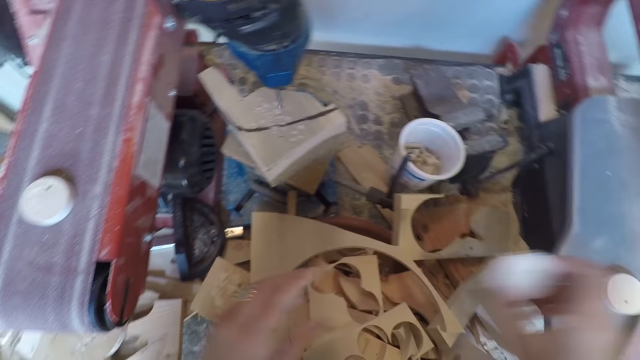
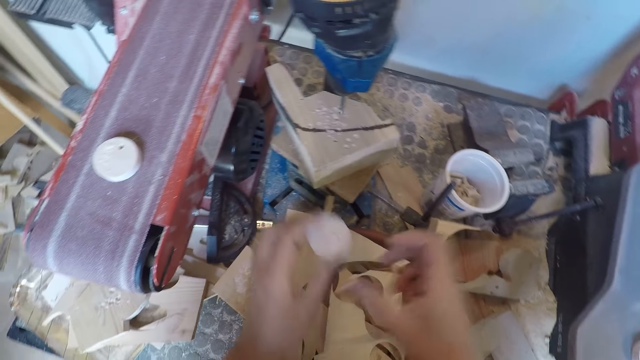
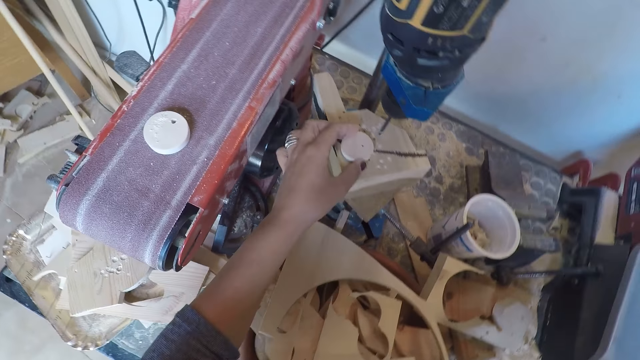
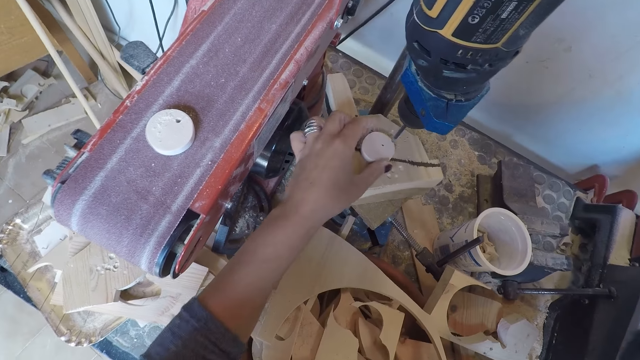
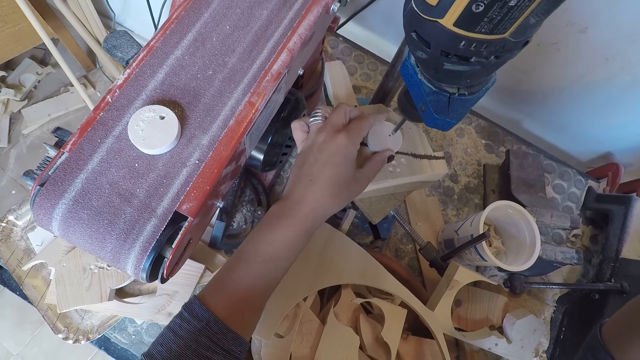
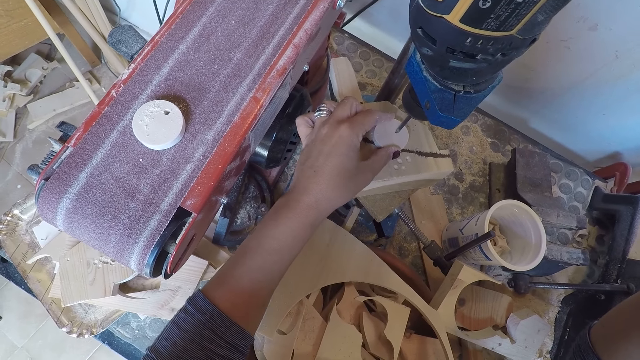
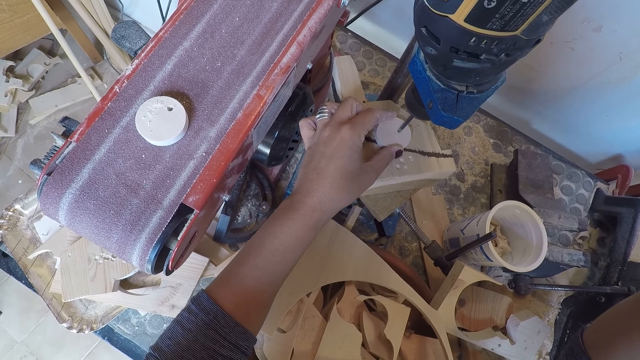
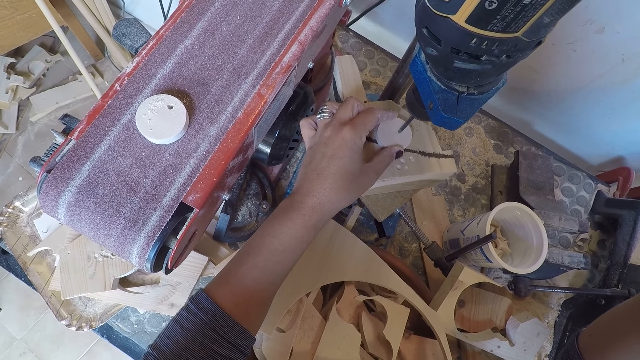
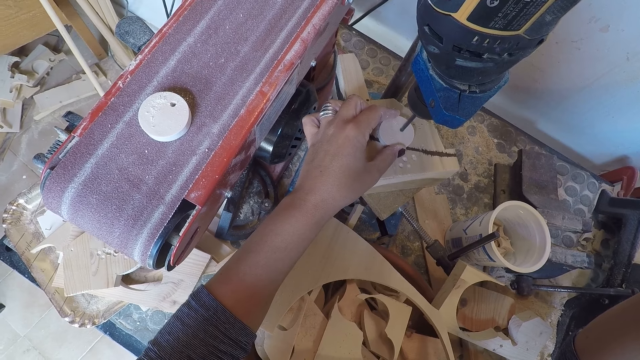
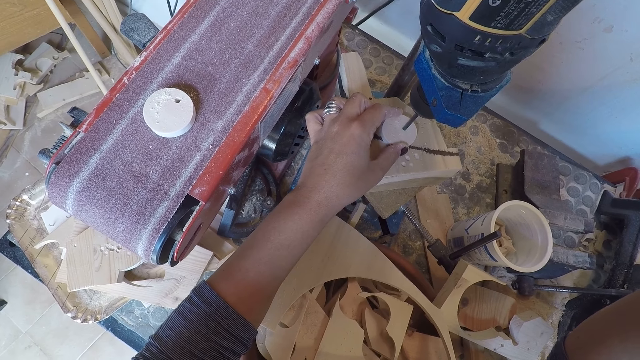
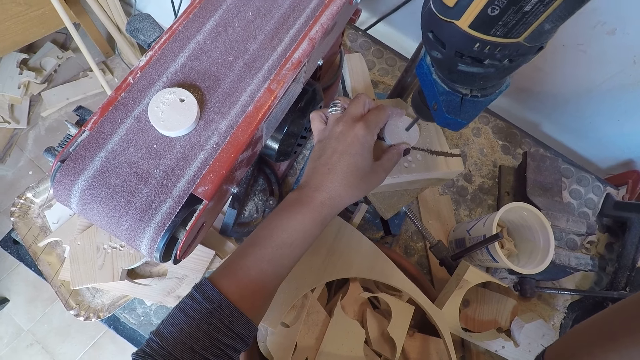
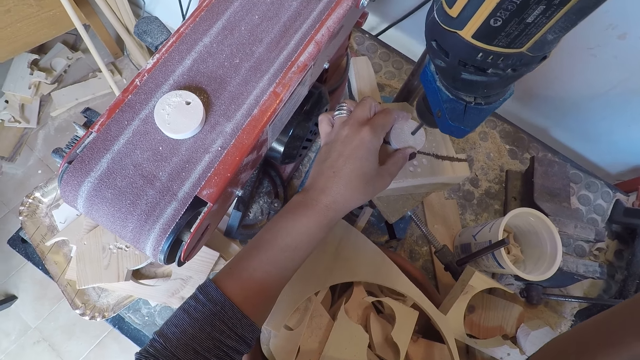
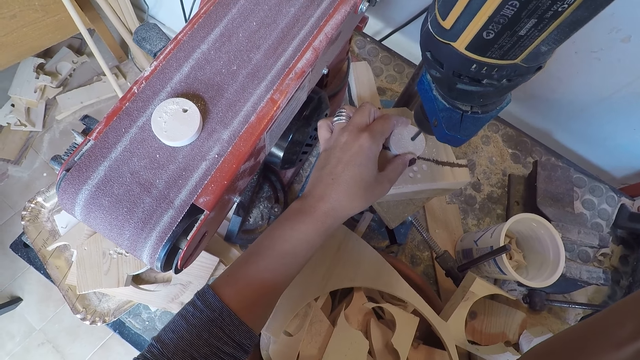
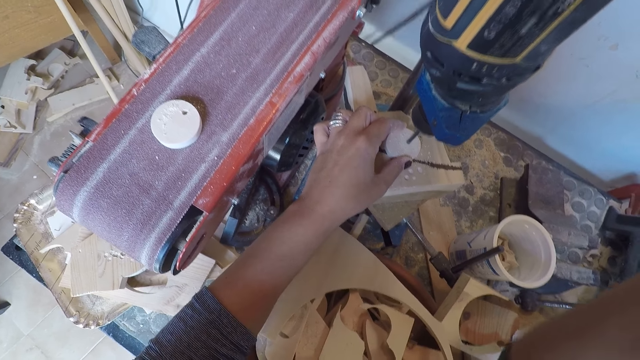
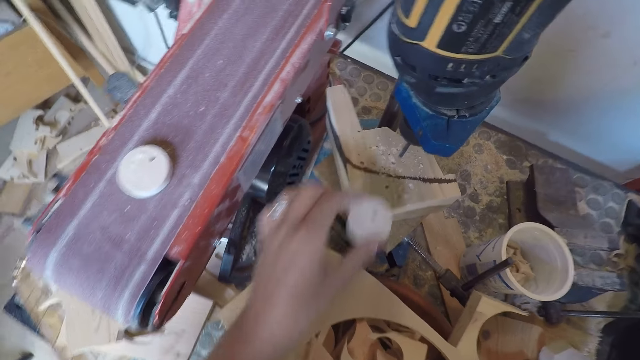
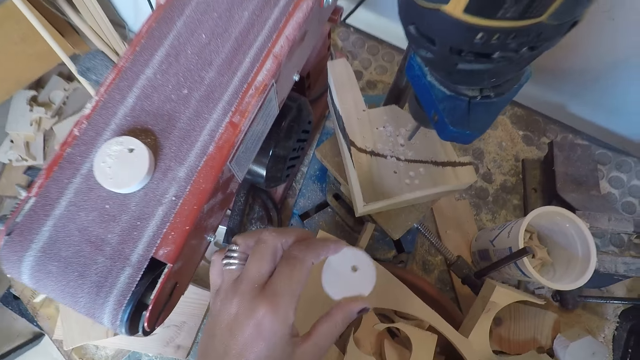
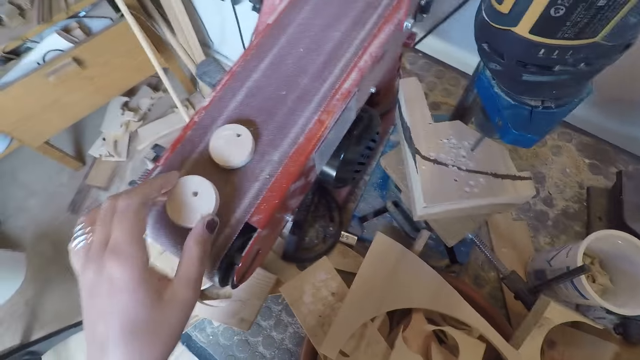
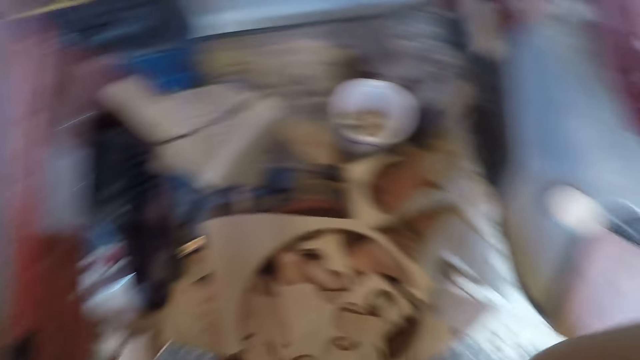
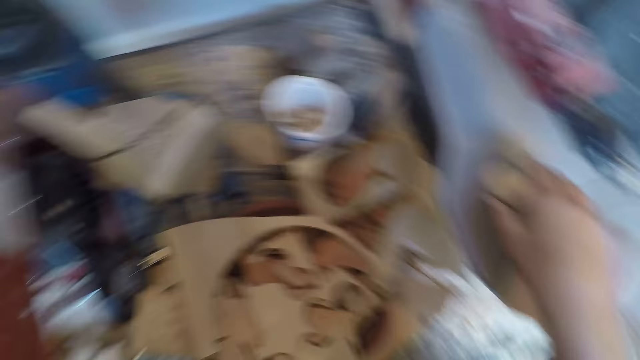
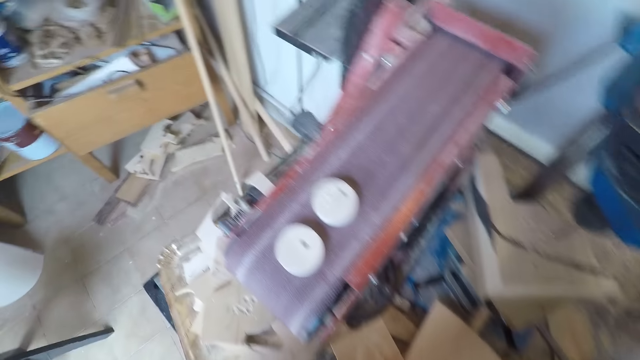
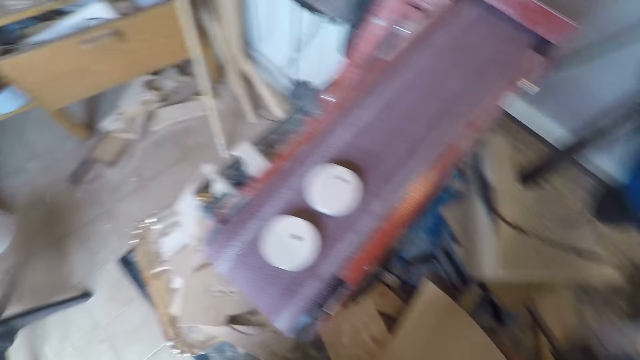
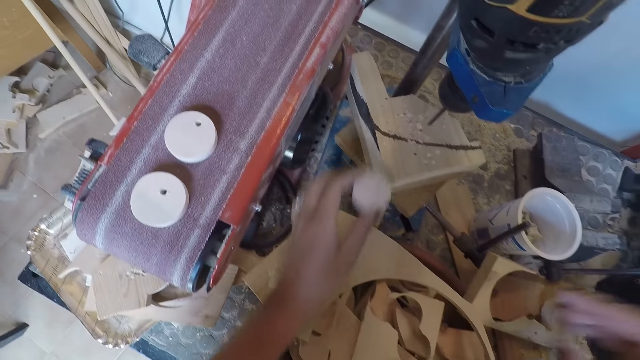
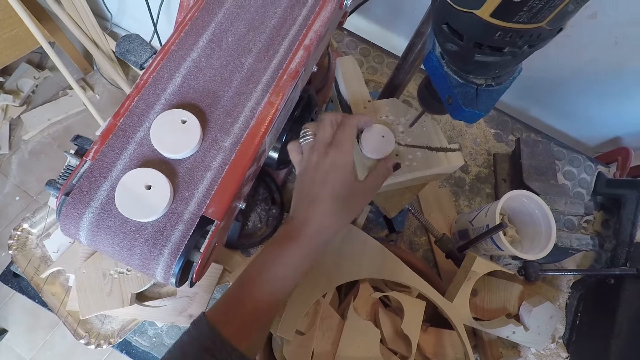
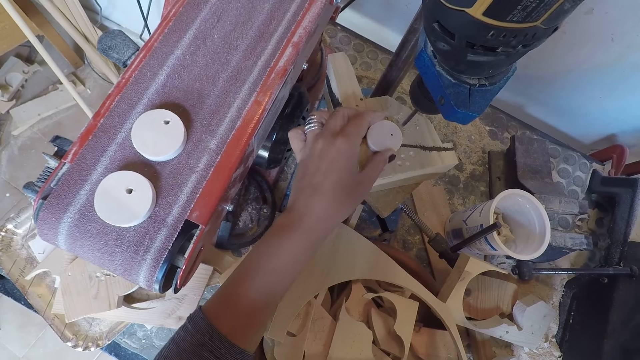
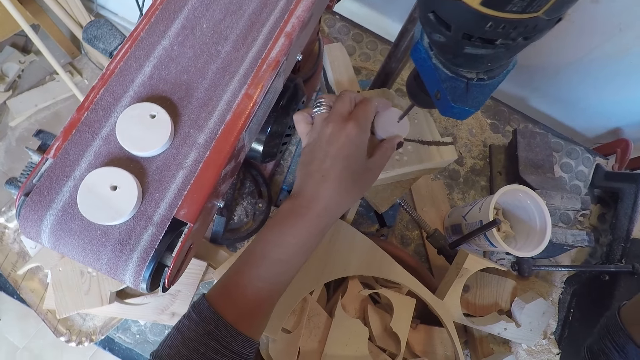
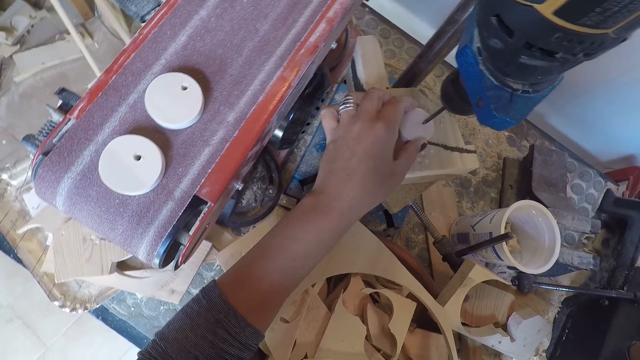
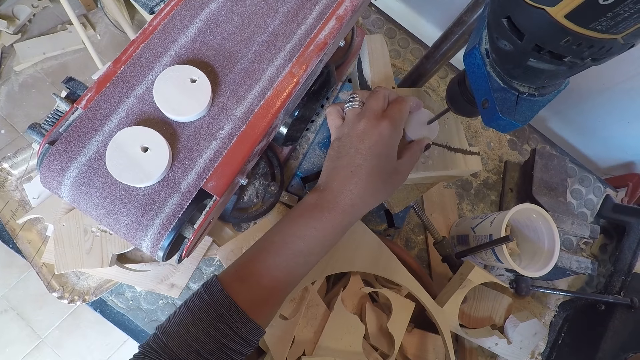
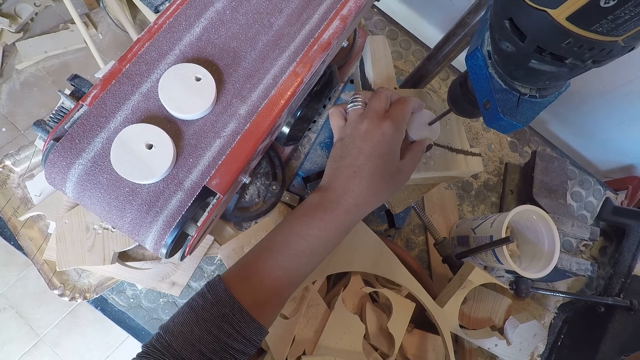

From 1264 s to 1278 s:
The camera wearer moves the circular drilled wood from his right hand to his left hand. He places the circular drilled wood on the piece of wood under the drilling machine with his left hand. He drills a hole into the circular drilled wood with the drilling machine. He removes the circular drilled wood from the drilling machine with his left hand. He places the circular drilled wood on the belt sandpaper machine with his left hand. He takes a circular drilled wood on the scroll saw with his right hand. He places the circular drilled wood on the piece of wood under the drilling machine with his left hand. He drills a hole into the circular drilled wood with the drilling machine. He puts the drill bit on the drill press.

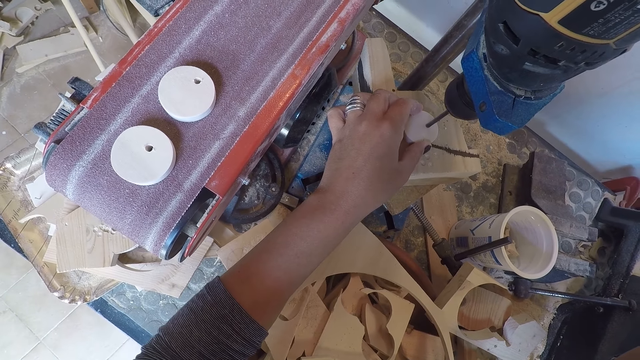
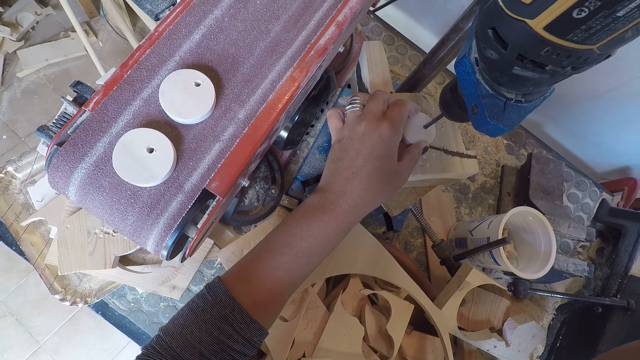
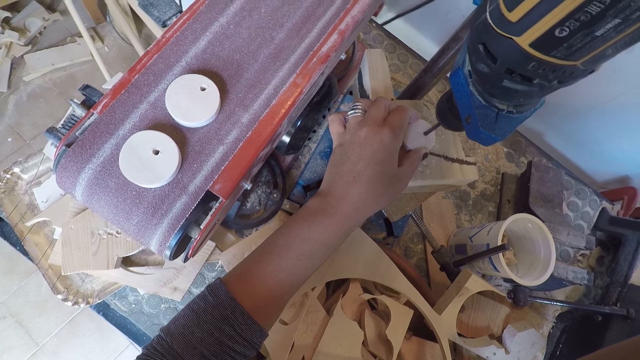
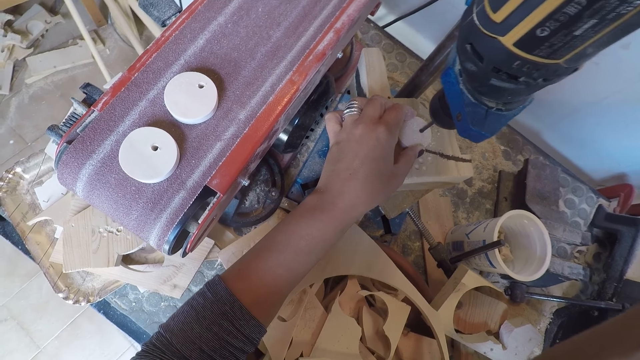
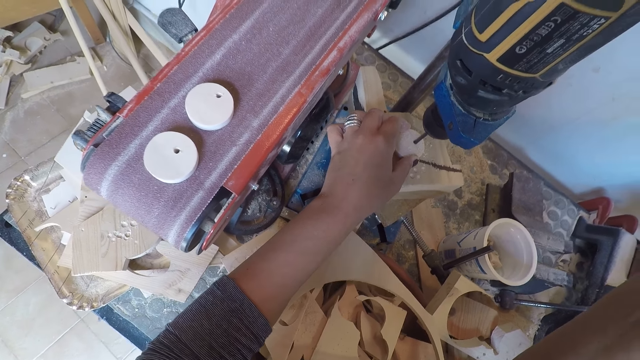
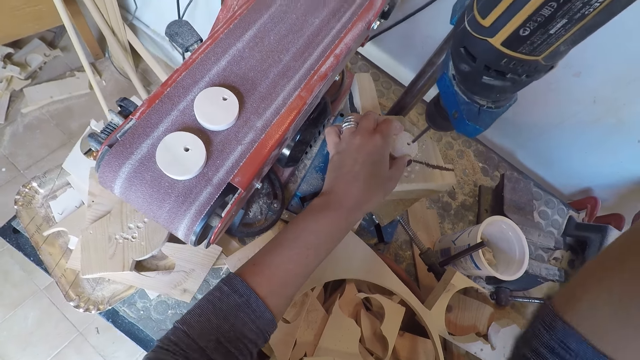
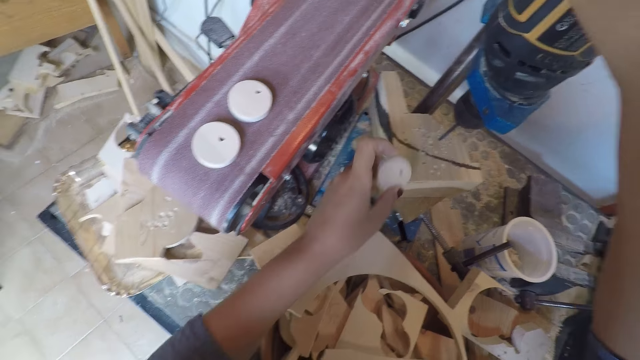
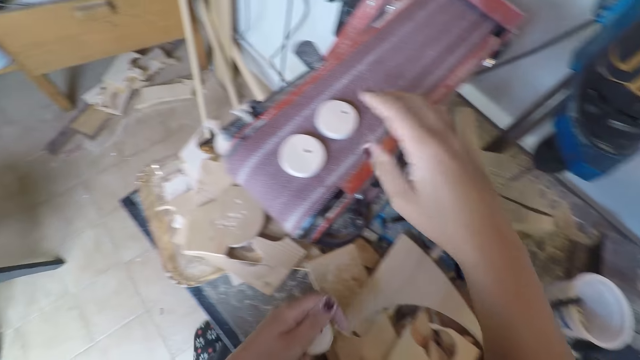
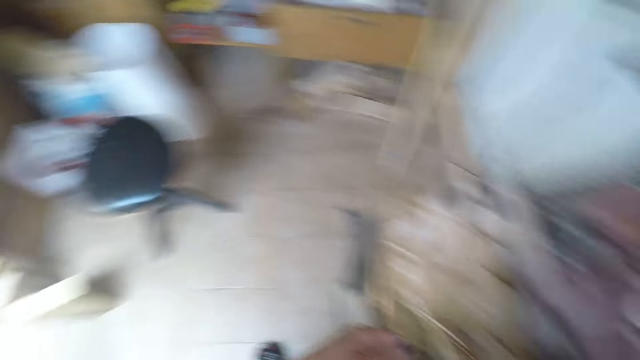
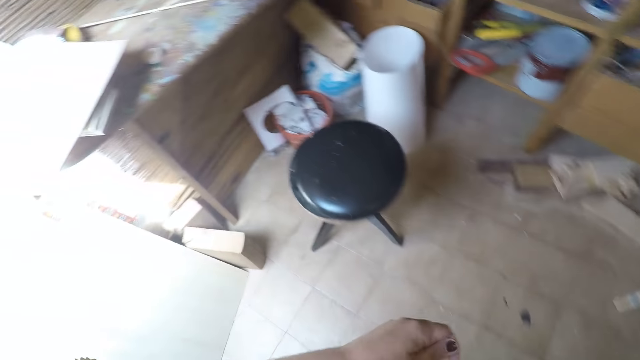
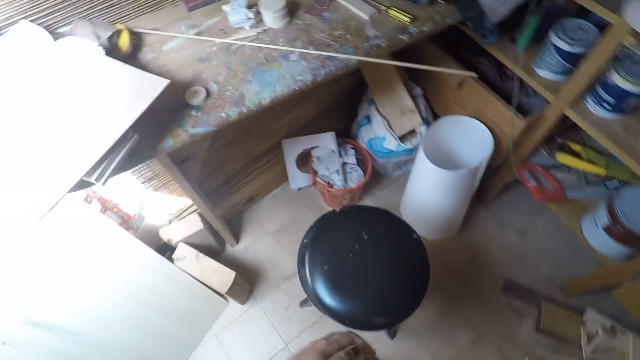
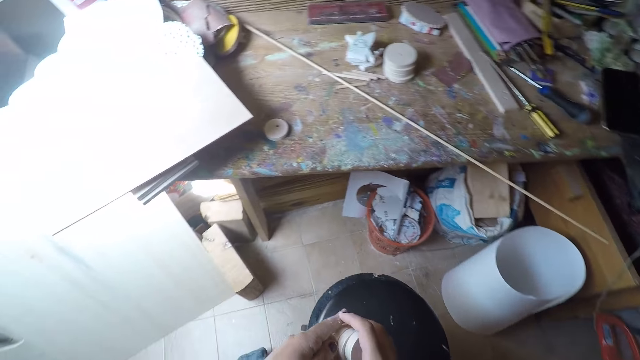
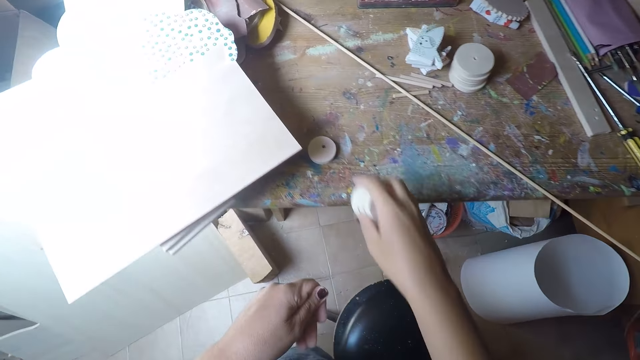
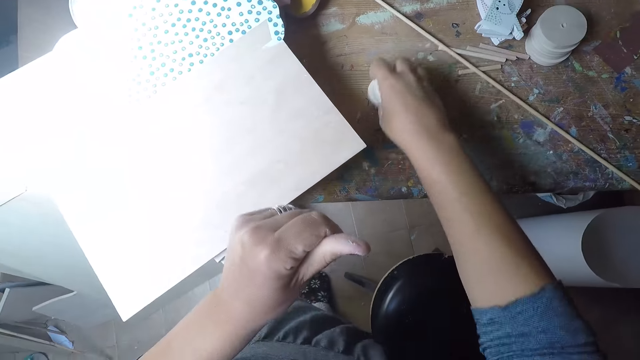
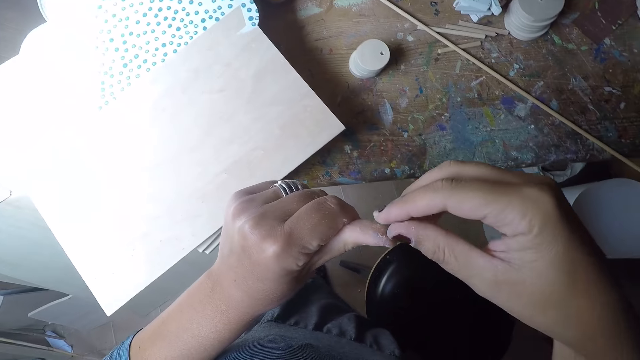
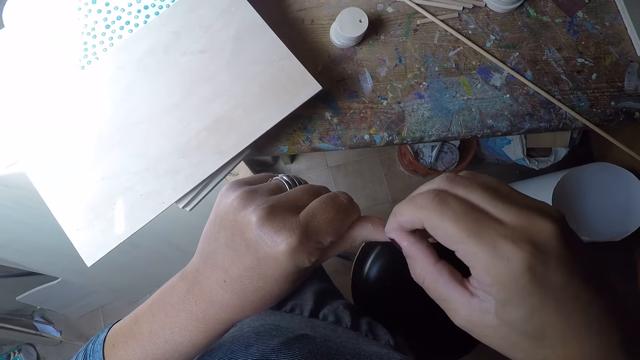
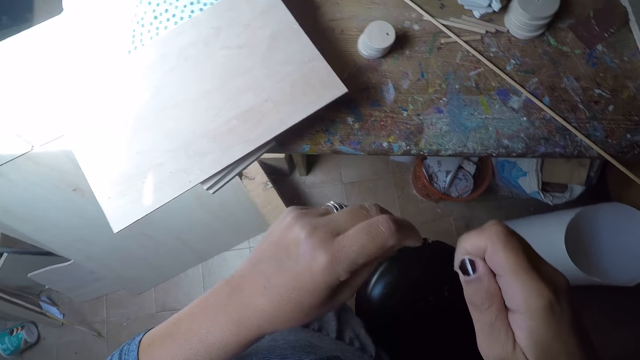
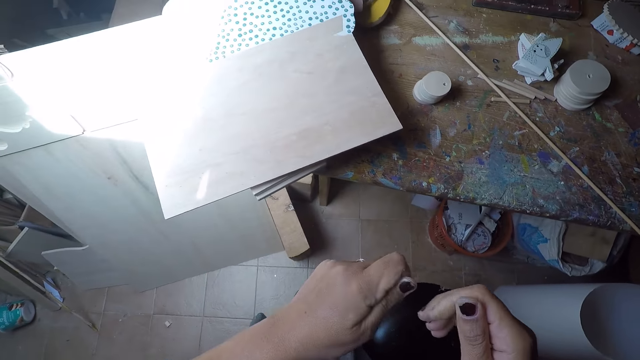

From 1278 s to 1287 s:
The camera wearer drills a hole on the wood. He removes the circular drilled wood from the drilling machine with his left hand. He turns off the drilling machine with his right hand. He takes the circular drilled wood on the belt saw machine with his right hand. He walks towards the workshop table. He drops the circular drilled woods on the workshop table with his right hand. He adjusts the circular drilled woods on the workshop table with his right hand. He removes dirt in his left hand with his right hand.
